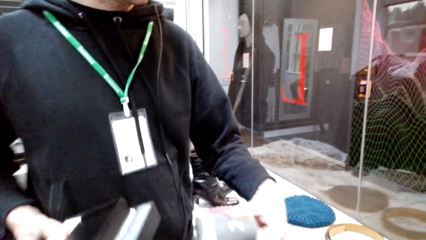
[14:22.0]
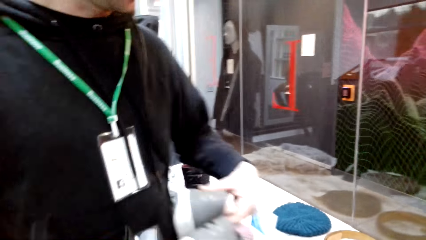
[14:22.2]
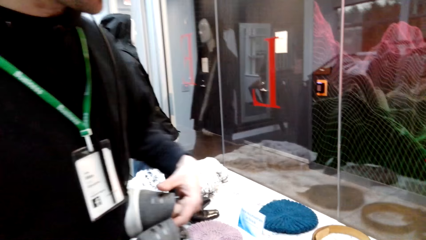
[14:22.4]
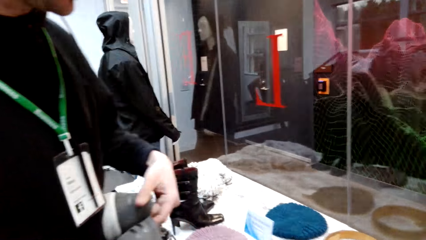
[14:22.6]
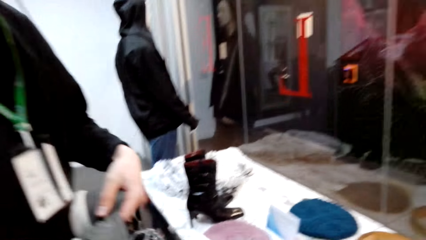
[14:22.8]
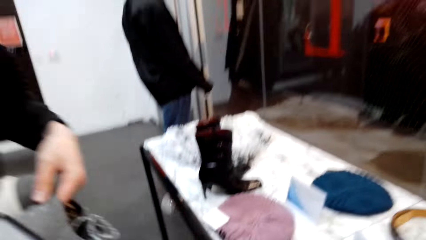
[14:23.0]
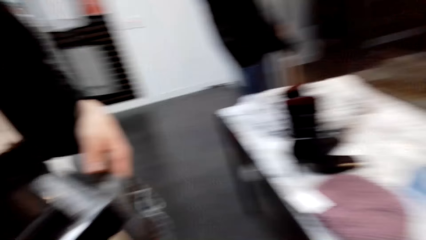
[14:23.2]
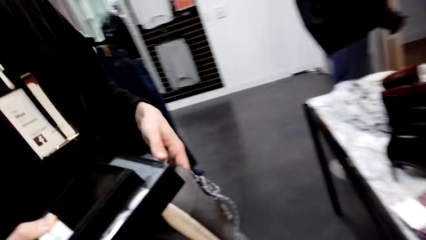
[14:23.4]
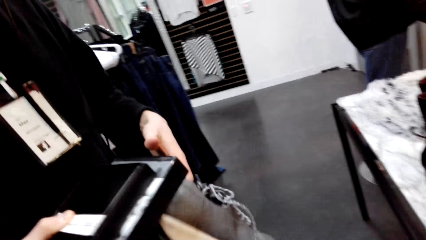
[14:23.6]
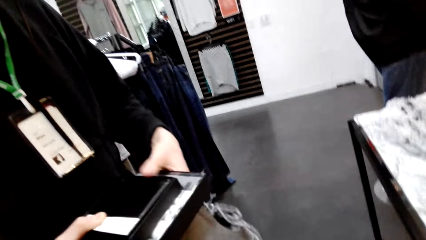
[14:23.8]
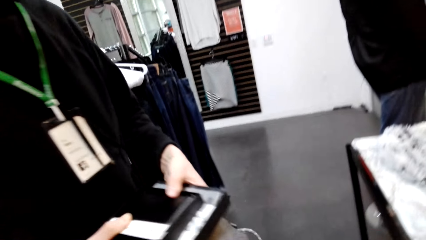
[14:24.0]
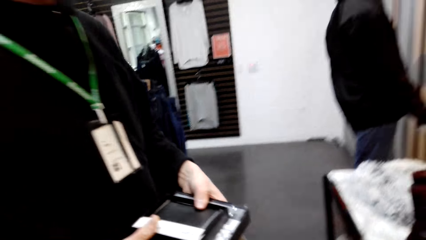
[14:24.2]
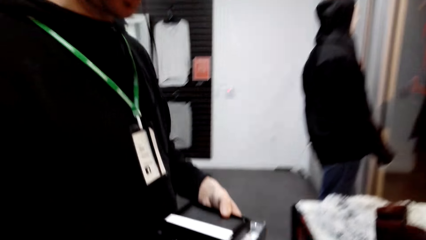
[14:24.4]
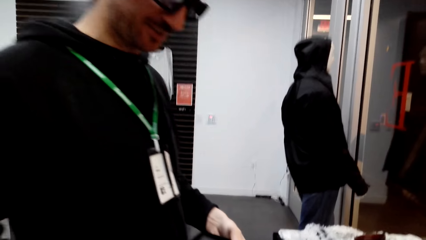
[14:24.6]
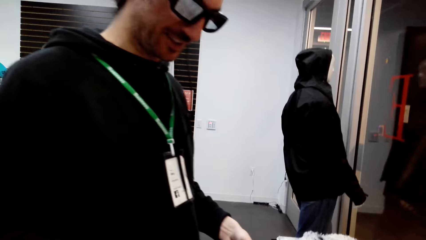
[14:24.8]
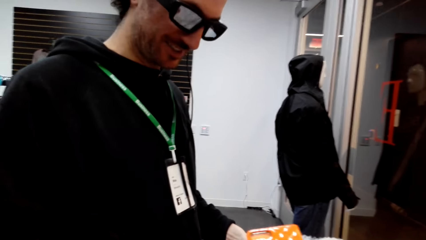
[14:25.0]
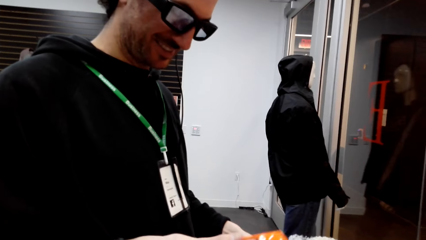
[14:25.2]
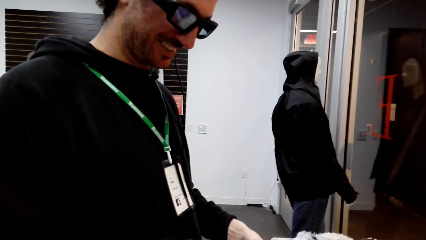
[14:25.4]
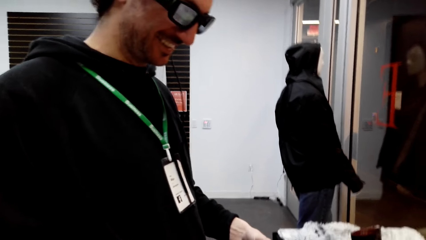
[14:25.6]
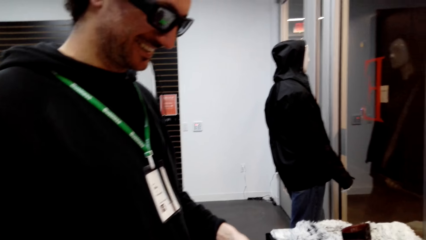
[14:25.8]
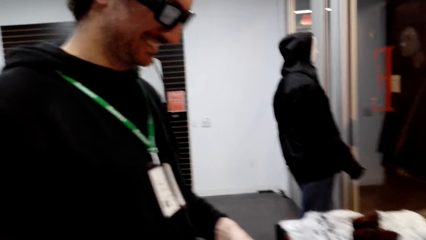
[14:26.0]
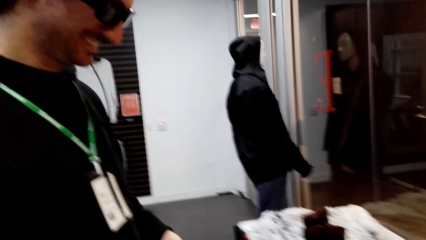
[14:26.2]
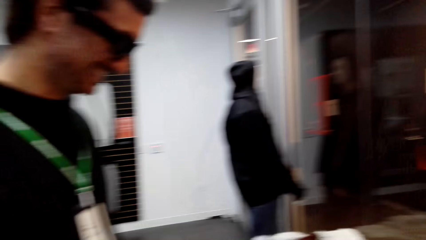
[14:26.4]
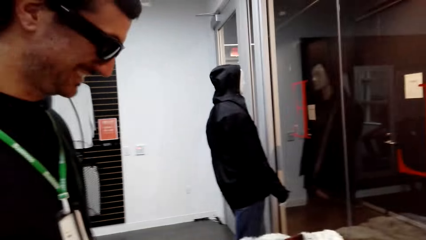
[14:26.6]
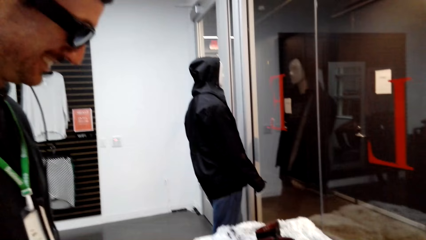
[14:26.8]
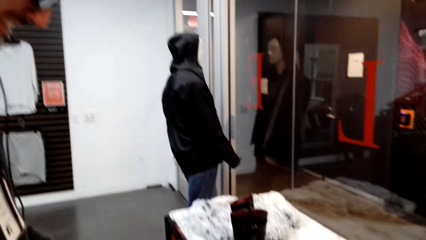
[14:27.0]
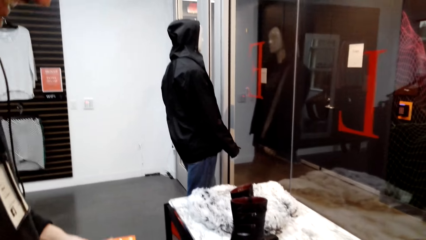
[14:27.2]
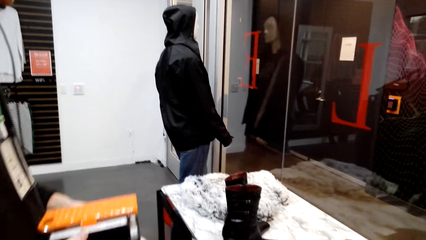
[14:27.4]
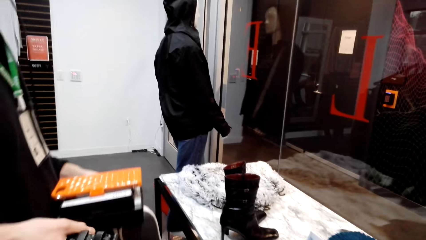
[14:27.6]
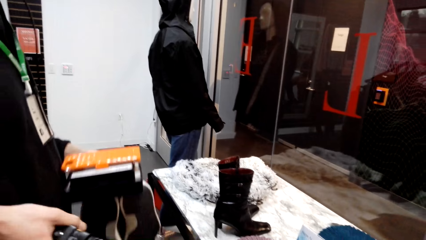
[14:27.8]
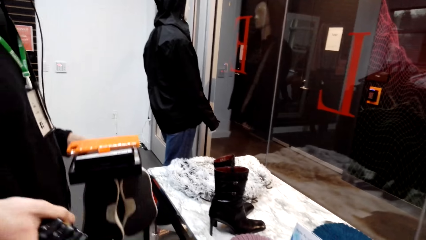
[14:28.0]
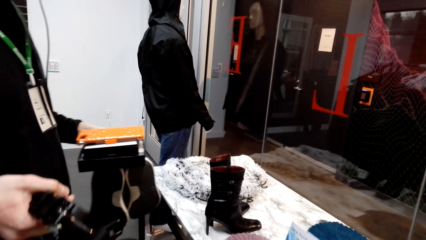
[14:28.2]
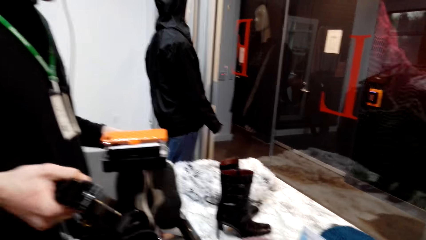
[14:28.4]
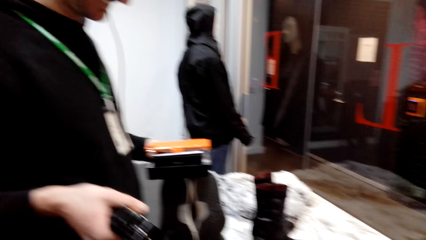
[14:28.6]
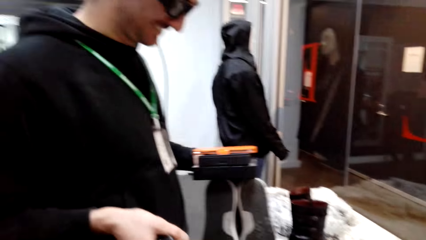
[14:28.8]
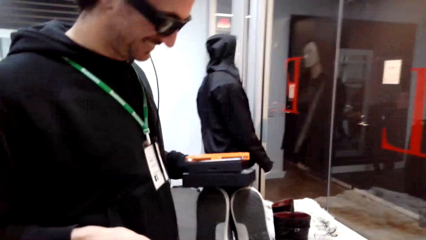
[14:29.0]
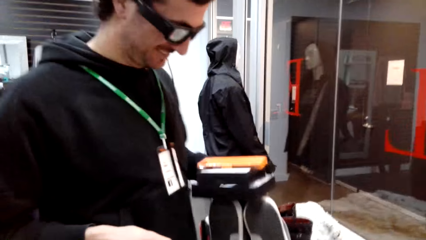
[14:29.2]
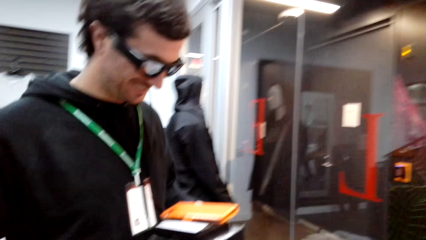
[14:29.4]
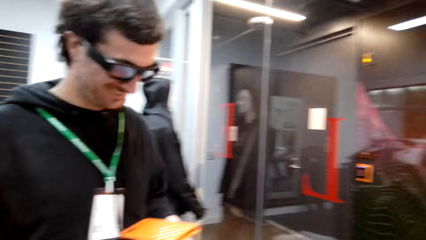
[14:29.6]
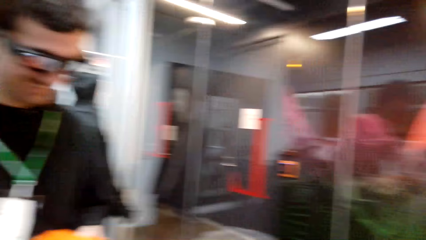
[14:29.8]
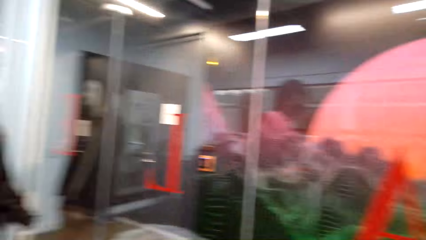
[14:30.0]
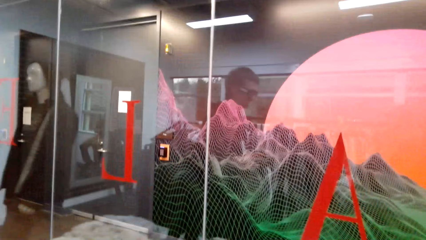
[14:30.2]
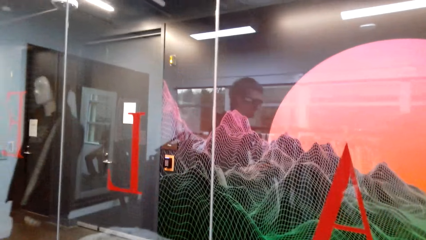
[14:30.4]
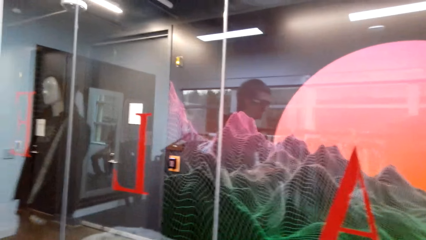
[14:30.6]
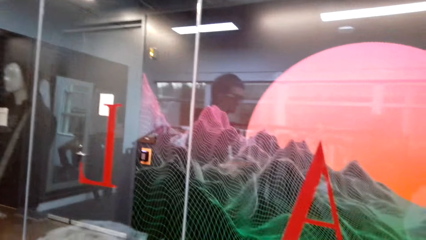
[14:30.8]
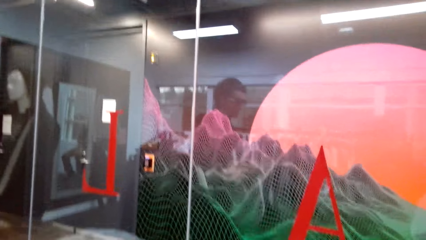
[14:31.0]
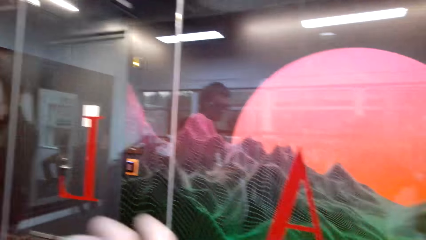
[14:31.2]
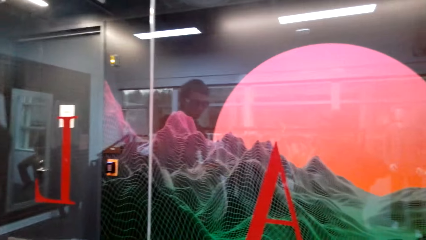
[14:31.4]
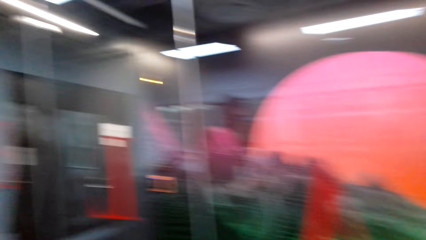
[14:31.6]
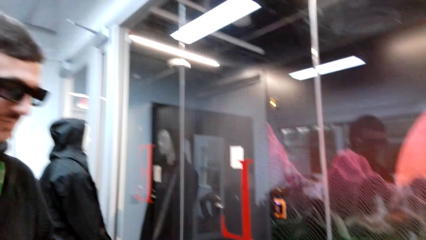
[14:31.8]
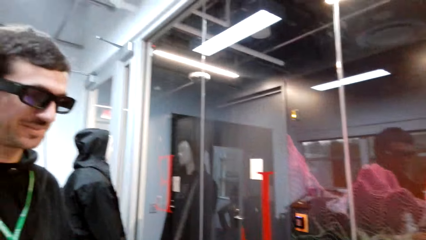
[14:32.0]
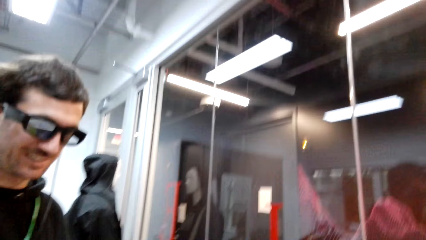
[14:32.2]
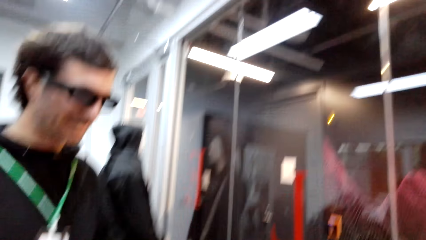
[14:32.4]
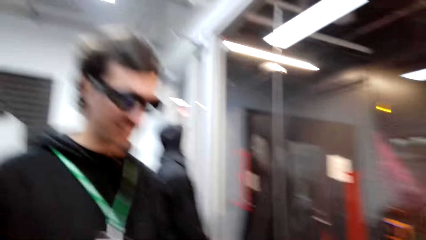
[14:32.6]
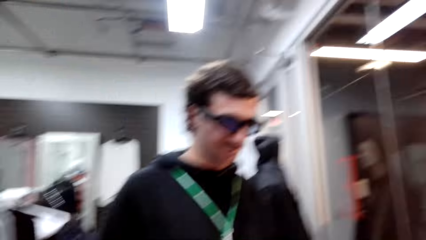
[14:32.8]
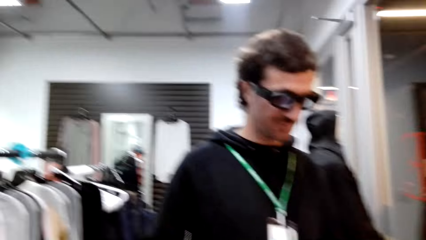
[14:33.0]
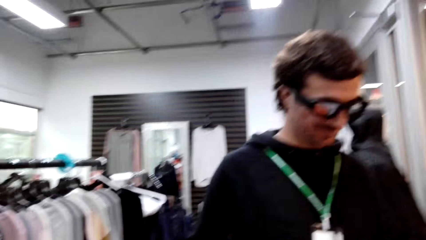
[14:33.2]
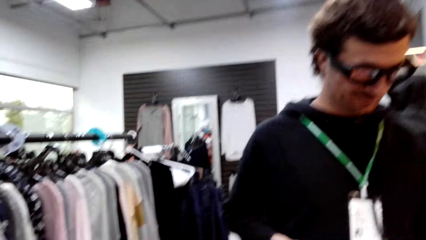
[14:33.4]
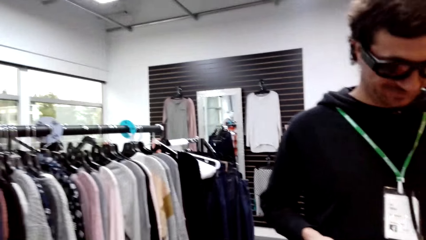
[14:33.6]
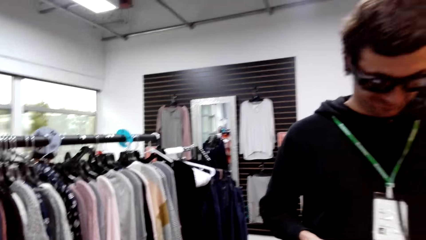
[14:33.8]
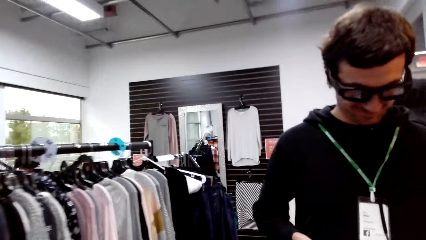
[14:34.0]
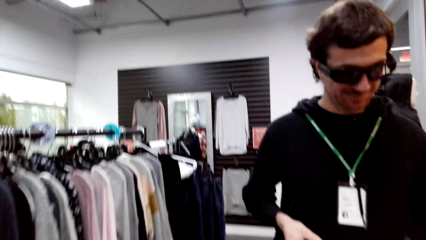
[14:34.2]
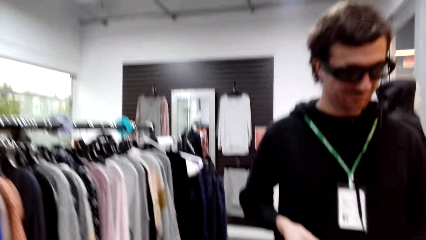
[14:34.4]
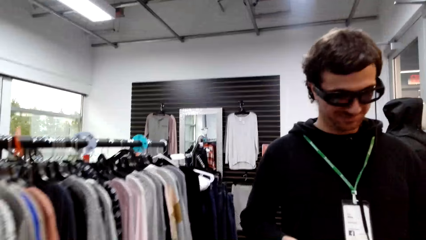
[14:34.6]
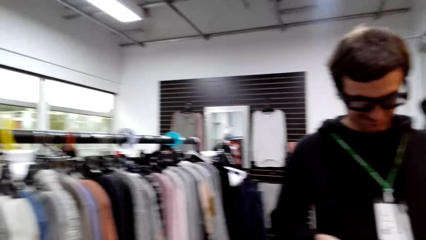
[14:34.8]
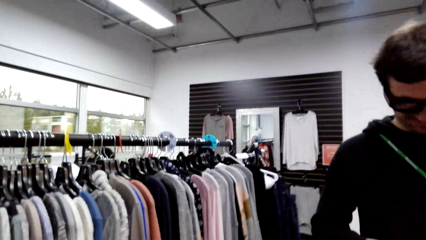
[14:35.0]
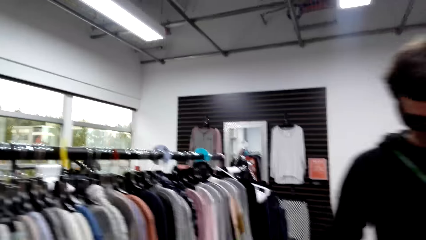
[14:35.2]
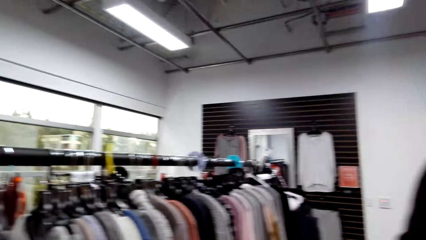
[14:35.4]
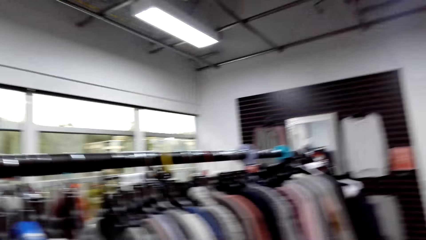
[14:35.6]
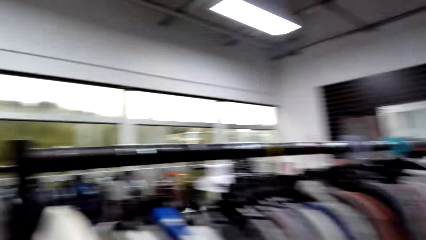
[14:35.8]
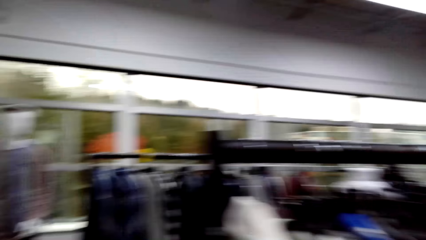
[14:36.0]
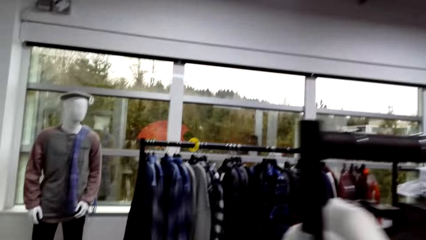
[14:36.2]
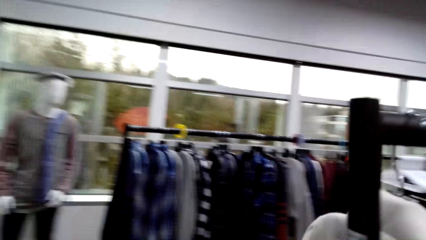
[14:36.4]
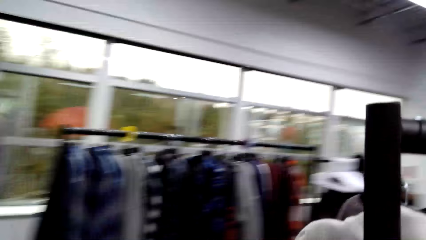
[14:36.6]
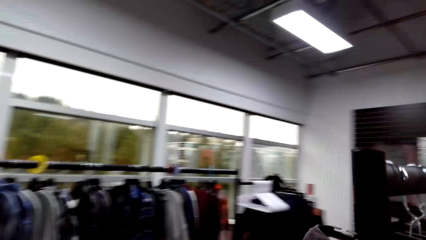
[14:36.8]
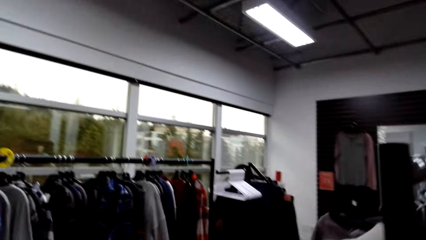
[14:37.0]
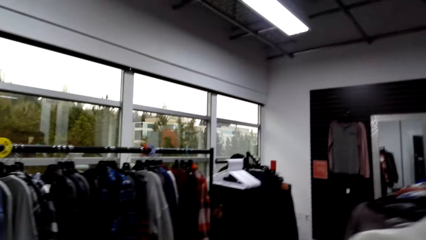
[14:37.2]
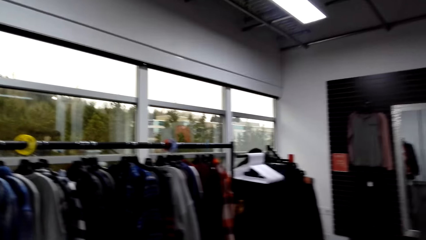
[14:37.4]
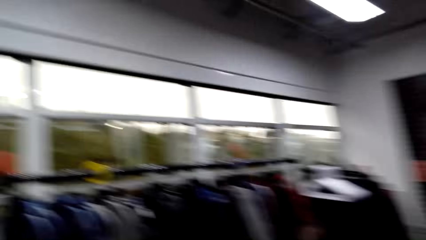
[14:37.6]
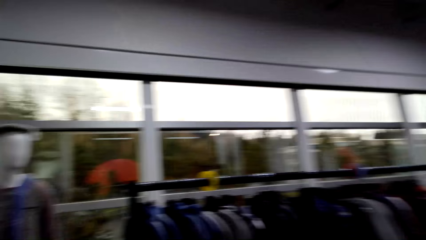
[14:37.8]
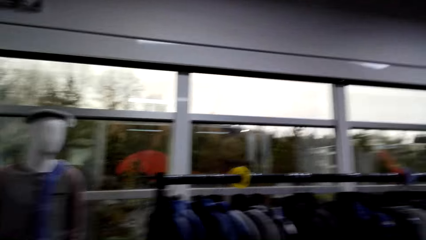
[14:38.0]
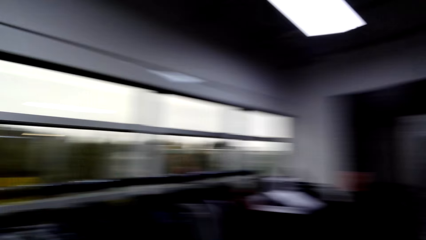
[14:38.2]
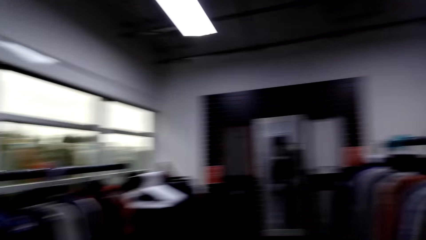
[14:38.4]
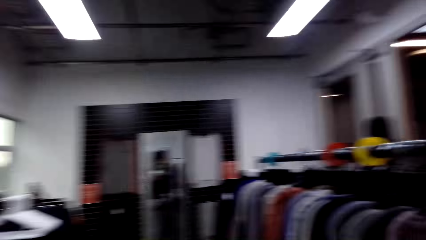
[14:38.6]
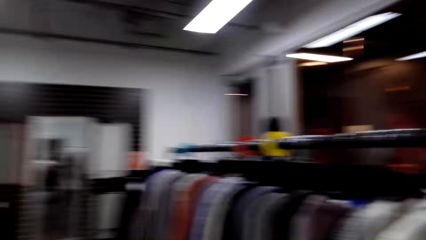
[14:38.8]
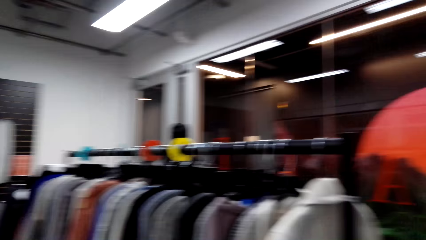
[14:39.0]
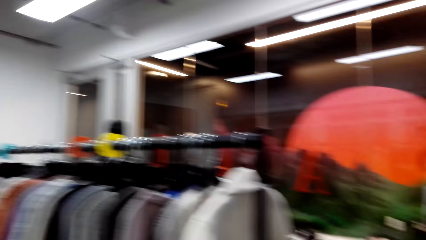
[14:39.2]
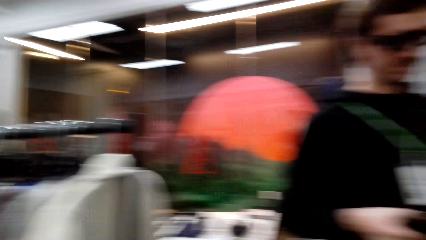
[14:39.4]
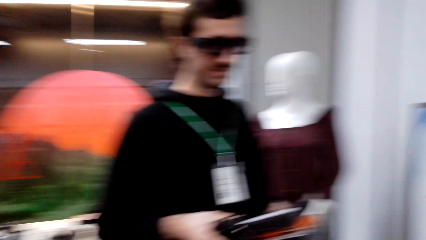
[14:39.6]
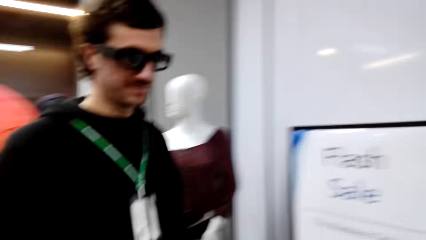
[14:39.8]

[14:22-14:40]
A male gets shoes from the camera wearer. The camera wearer converses with the male. The male places boxes on the other hand. The camera wearer converses with the male. They look around the store. They converse with the male. They walk around the store. The male converses with the camera wearer. The camera wearer walks around the store.
